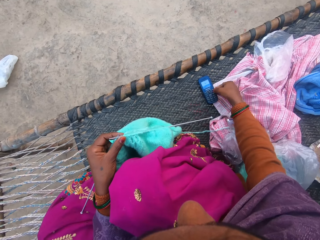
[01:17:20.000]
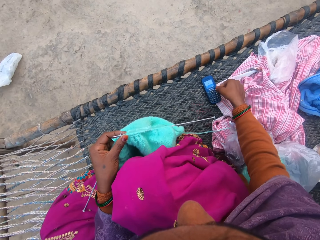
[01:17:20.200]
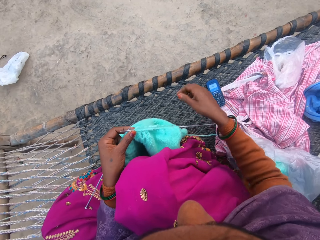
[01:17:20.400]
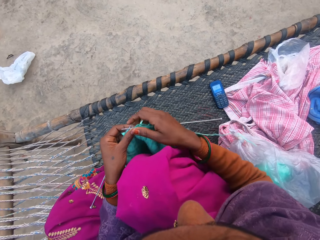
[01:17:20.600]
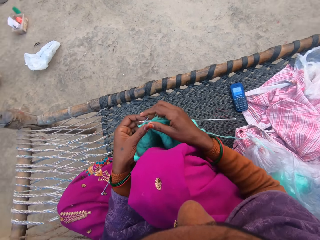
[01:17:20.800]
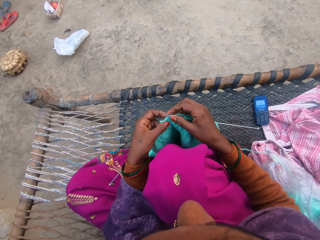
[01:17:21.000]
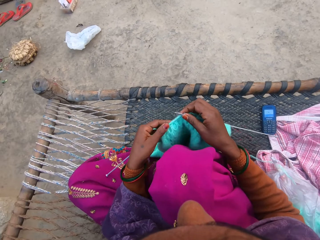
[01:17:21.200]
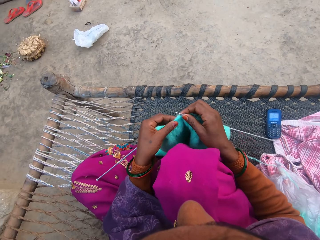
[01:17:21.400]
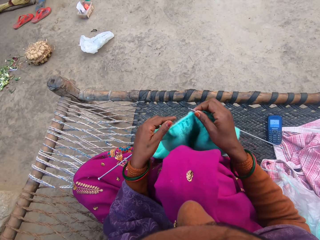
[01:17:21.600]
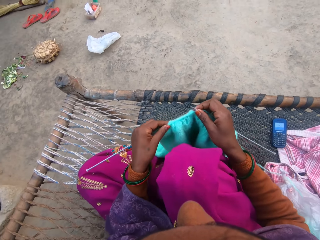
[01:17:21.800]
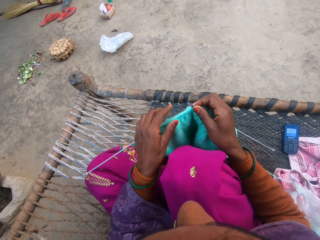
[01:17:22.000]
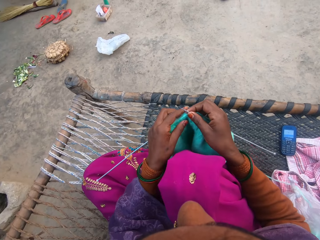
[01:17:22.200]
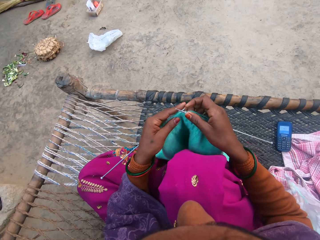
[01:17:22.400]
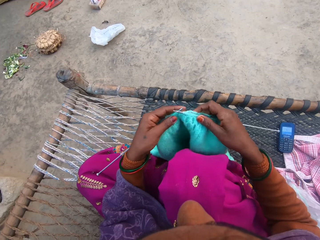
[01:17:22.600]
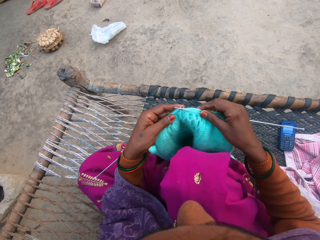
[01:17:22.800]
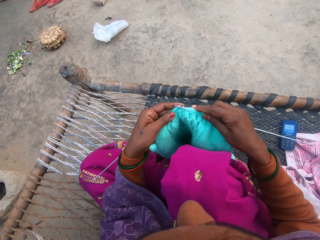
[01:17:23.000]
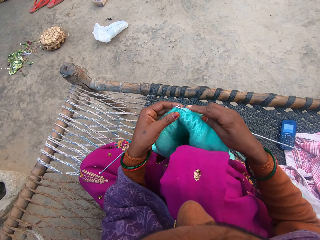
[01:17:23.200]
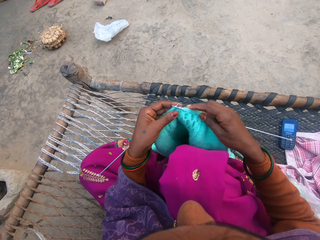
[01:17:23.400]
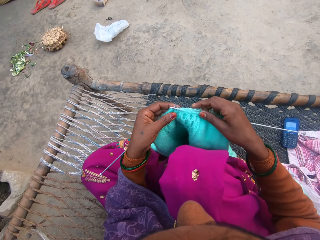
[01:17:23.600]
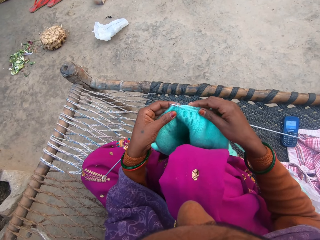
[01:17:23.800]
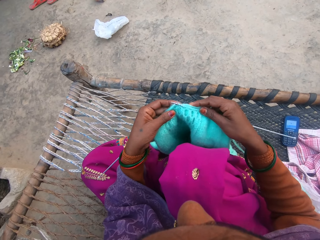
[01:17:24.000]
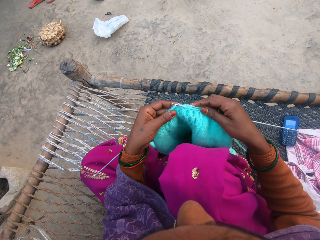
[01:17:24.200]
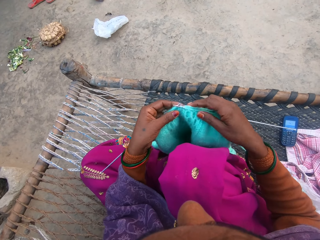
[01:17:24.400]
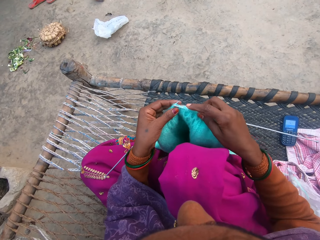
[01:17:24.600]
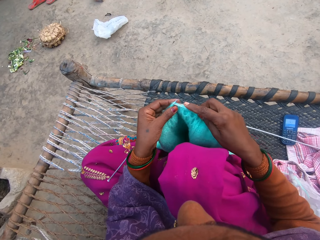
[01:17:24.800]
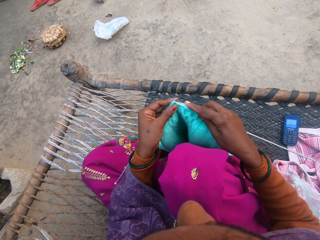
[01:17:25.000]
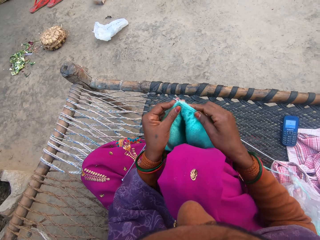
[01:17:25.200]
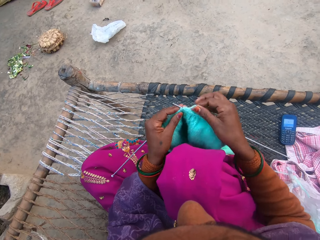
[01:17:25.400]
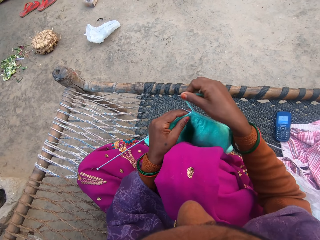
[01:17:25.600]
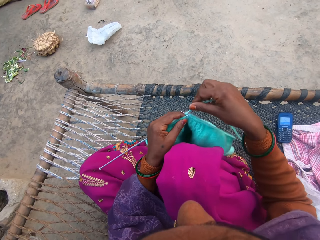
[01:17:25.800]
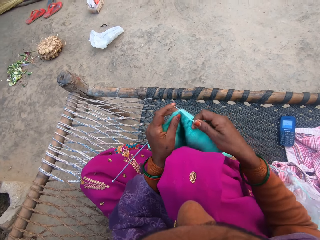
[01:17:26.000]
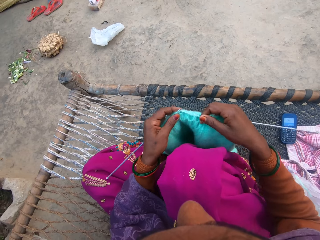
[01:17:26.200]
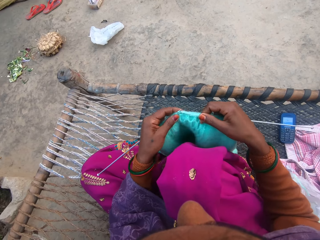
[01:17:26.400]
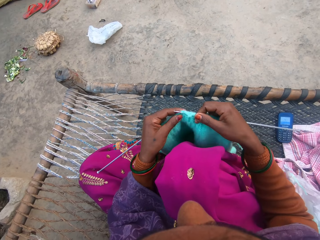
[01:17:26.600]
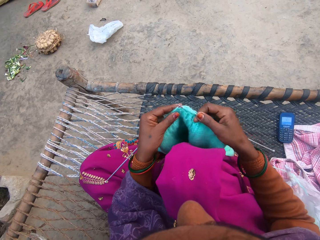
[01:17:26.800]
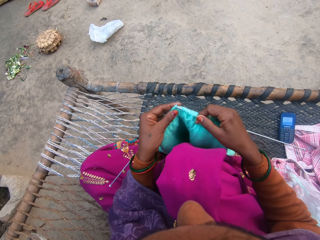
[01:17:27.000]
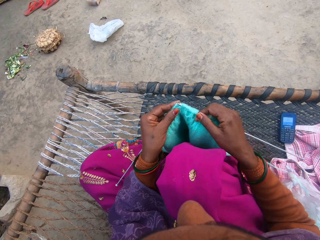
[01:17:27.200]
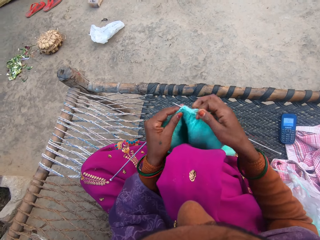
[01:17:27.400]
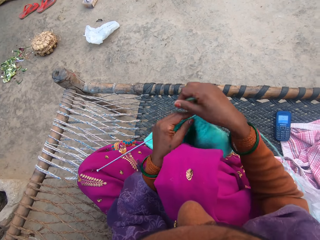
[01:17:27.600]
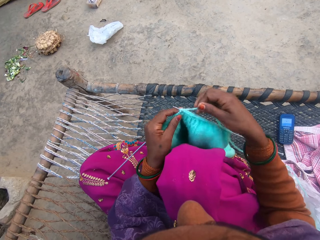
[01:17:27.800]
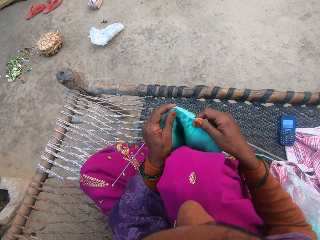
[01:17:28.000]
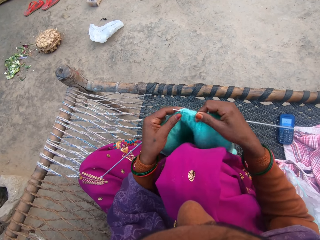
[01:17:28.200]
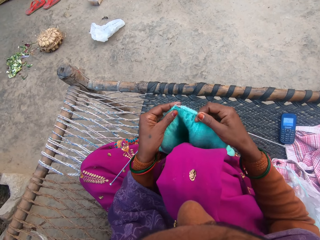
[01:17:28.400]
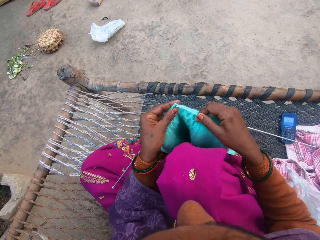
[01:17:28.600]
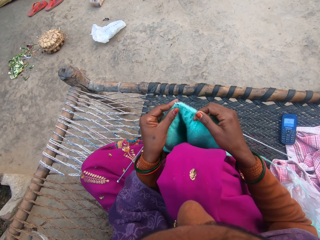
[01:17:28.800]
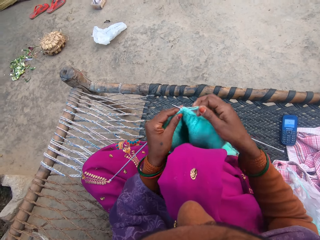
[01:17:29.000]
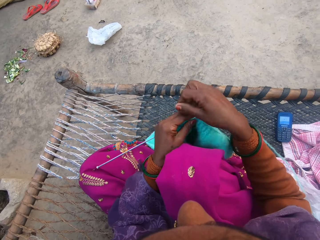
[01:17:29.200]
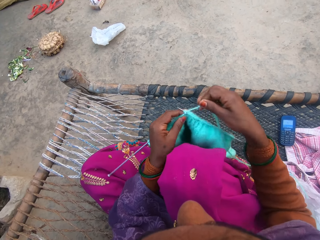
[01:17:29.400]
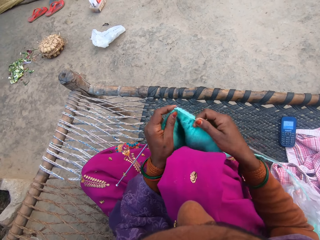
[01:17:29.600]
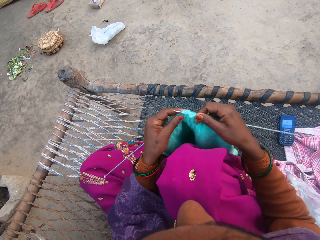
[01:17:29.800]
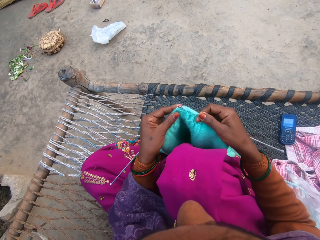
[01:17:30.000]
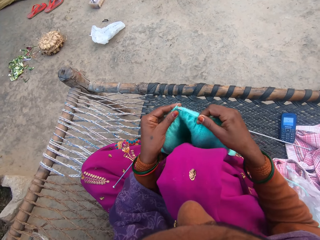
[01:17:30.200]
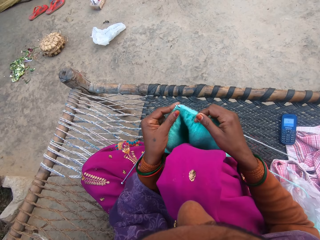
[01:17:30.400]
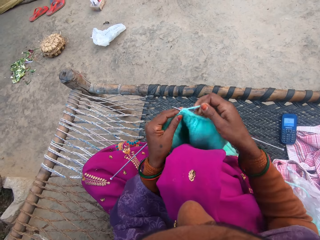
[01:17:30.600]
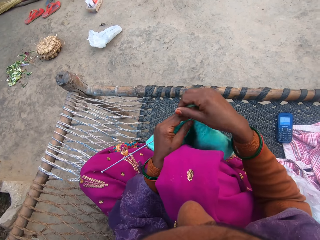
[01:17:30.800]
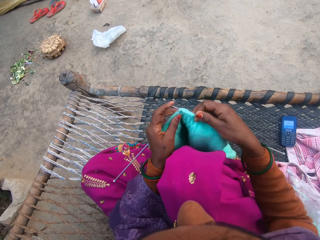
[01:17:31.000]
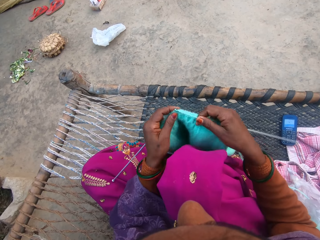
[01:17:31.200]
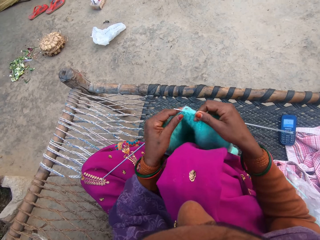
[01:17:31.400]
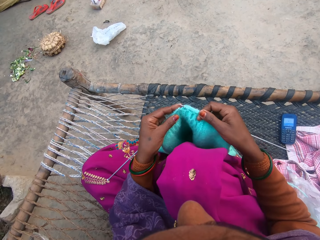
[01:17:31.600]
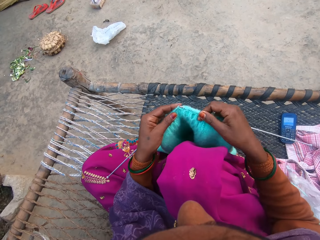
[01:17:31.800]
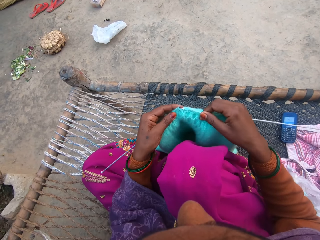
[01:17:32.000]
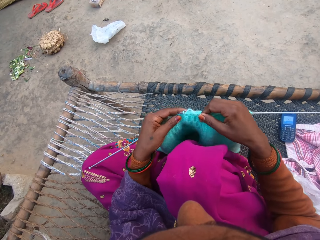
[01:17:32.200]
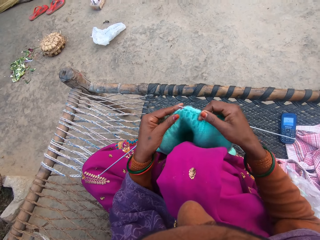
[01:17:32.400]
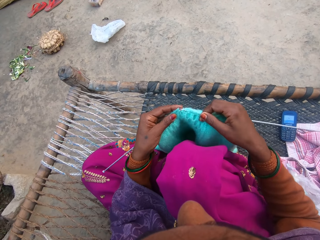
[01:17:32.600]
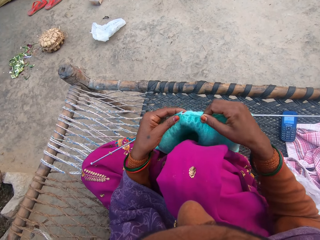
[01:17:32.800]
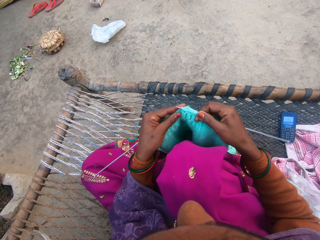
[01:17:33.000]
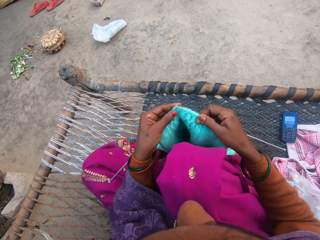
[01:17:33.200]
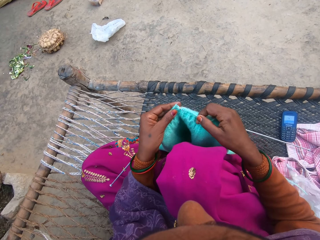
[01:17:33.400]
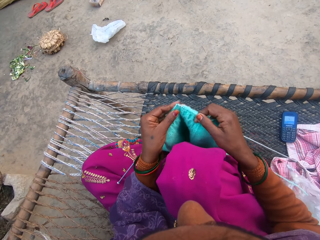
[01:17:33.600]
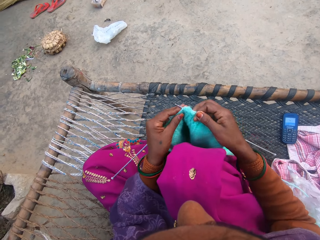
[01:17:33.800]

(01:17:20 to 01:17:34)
The camera wearer presses a cellphone key with her hand. She moves the knitting needle in the garment. She loops the knitting yarn over the knitting needle. She knits the garment. She loops the knitting yarn over the knitting needle. She knits the garment. She loops the knitting yarn over the knitting needle. She knits the garment. She loops the knitting yarn over the knitting needle. She knits the garment.

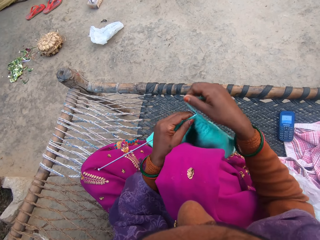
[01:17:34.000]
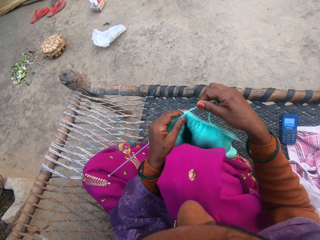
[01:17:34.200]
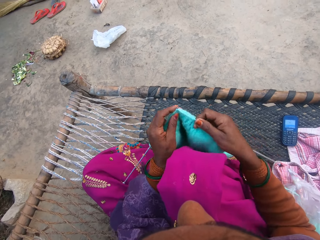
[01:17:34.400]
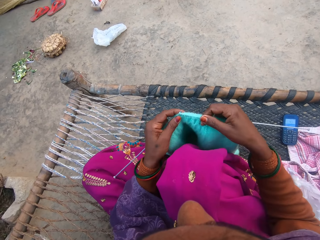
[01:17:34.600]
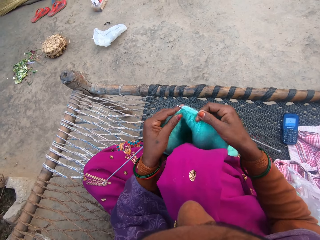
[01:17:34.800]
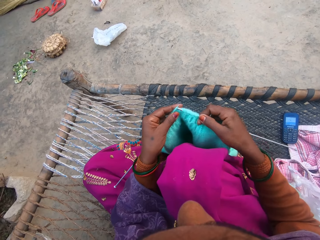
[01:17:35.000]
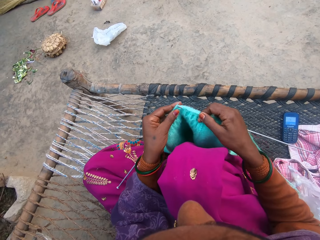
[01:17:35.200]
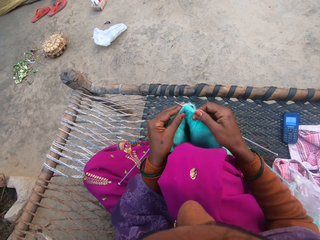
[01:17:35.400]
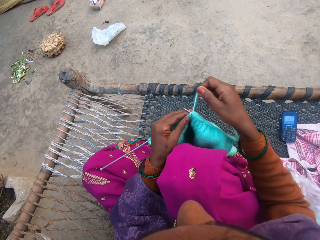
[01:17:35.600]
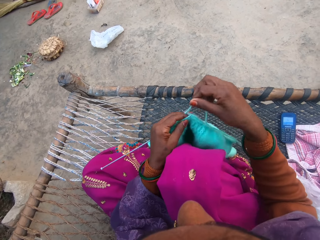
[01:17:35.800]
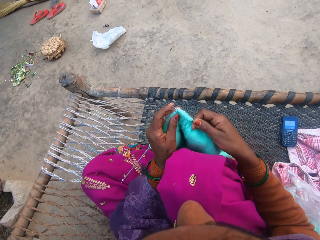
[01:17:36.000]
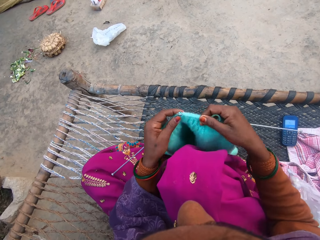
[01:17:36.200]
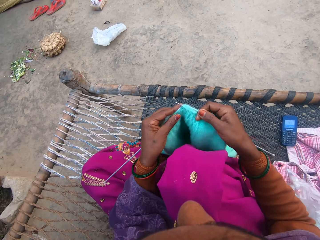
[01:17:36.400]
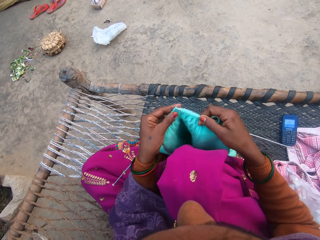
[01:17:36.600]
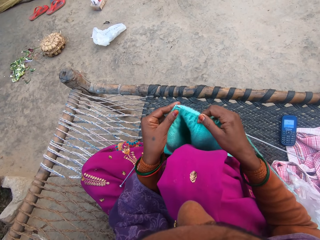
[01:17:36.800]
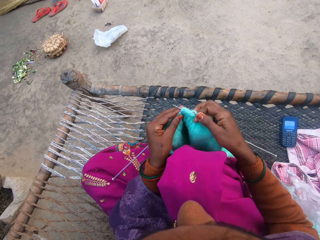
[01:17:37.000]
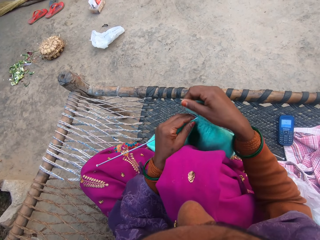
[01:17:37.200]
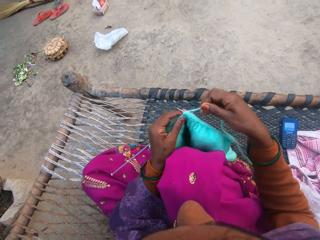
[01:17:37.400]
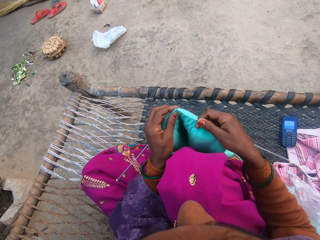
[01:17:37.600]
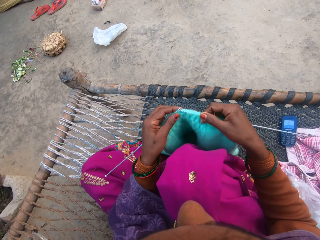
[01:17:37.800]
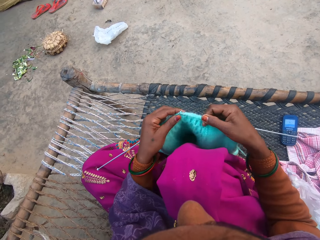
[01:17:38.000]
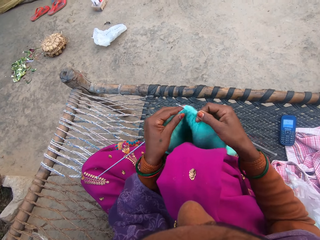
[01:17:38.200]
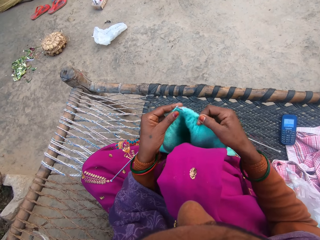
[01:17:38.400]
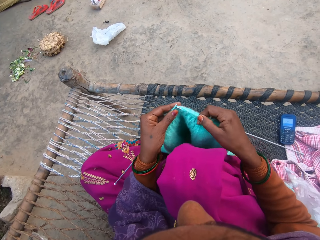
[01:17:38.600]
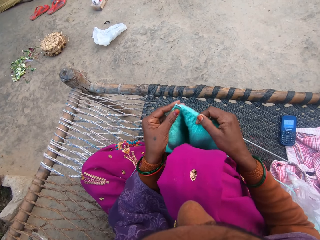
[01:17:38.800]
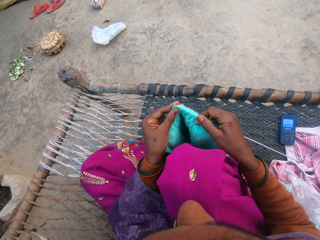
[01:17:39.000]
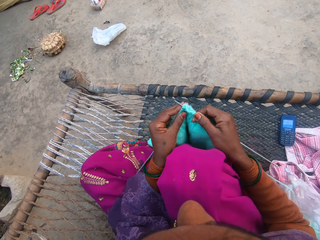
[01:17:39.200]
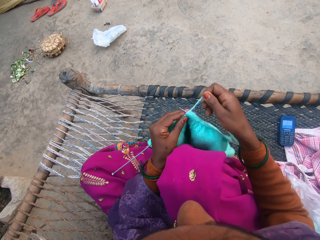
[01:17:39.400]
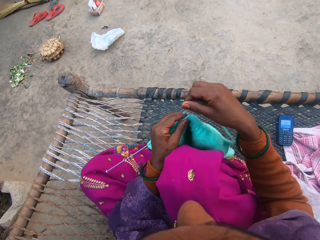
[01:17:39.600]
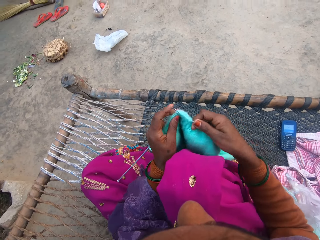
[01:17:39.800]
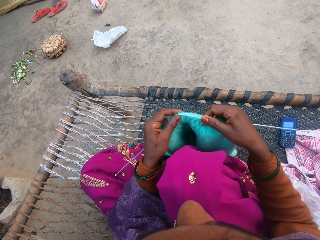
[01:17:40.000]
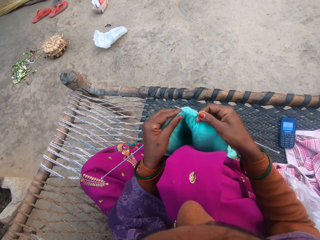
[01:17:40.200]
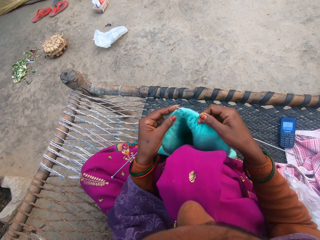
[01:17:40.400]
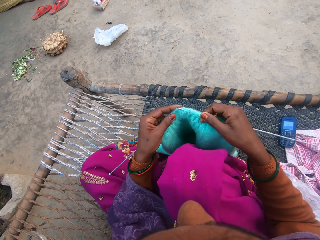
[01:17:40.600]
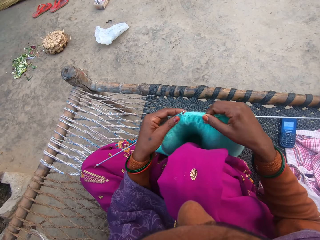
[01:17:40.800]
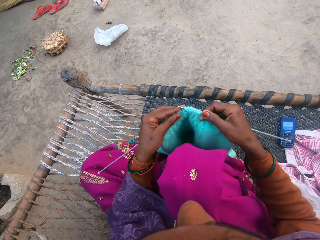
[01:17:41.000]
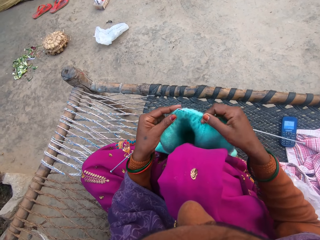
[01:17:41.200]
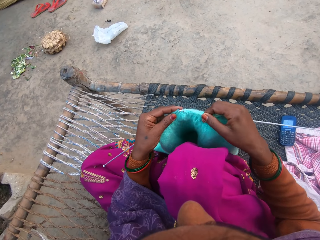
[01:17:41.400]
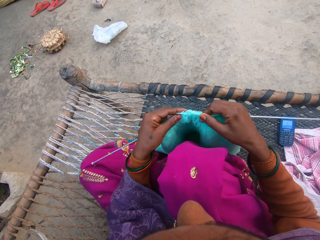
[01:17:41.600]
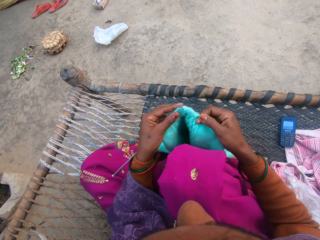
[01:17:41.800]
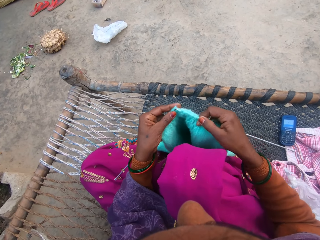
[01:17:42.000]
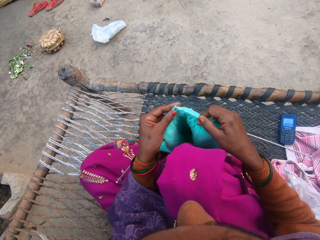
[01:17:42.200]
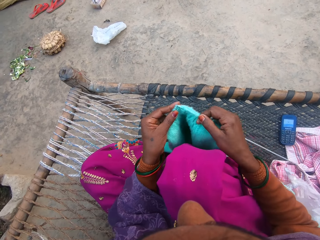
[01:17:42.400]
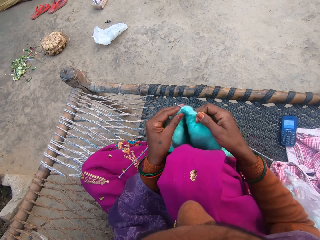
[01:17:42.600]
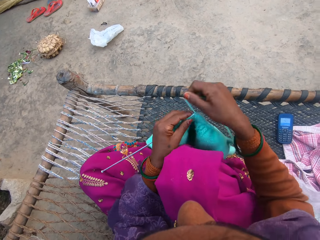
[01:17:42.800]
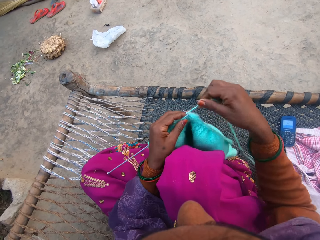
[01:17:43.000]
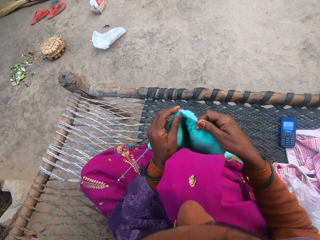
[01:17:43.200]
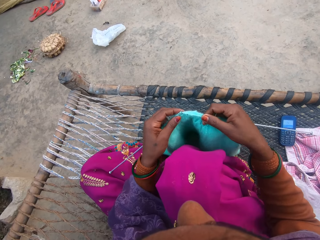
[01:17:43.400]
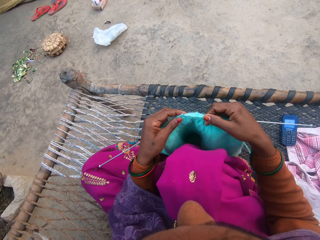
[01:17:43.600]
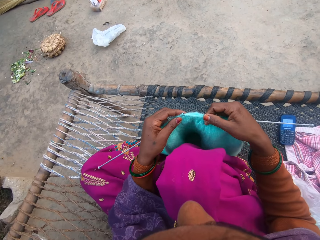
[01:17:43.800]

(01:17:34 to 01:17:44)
The camera wearer loops the knitting yarn over the knitting needle. They knit a garment. They loop the knitting yarn over the knitting needle. They knit the garment. They loop the knitting yarn over the knitting needle. They knit the garment. They loop the knitting yarn over the knitting needle. They knit the garment.
